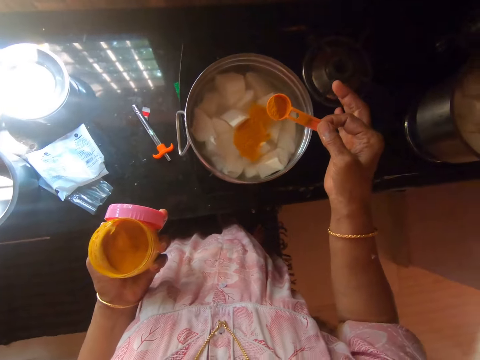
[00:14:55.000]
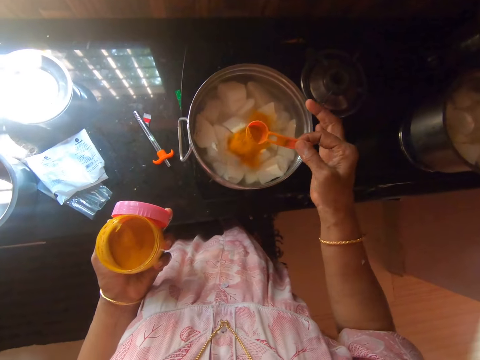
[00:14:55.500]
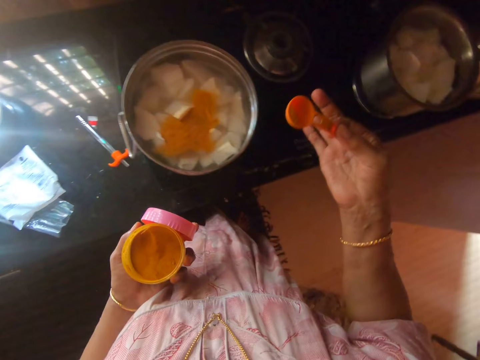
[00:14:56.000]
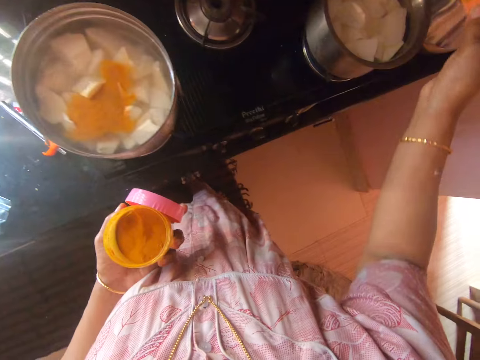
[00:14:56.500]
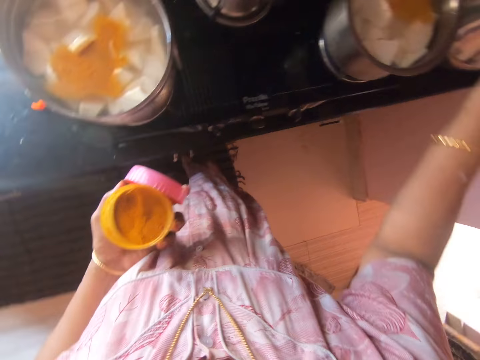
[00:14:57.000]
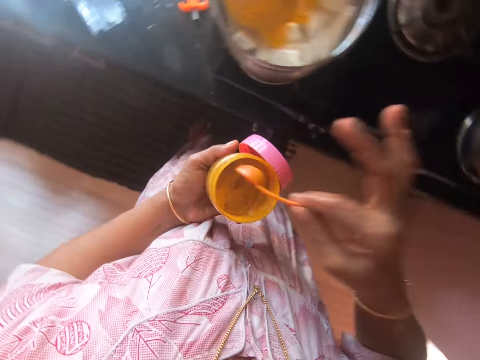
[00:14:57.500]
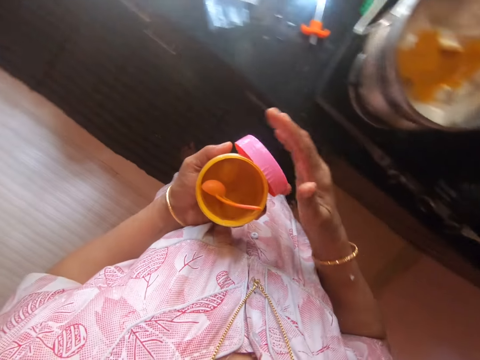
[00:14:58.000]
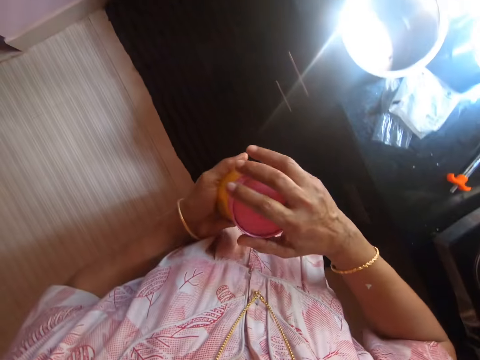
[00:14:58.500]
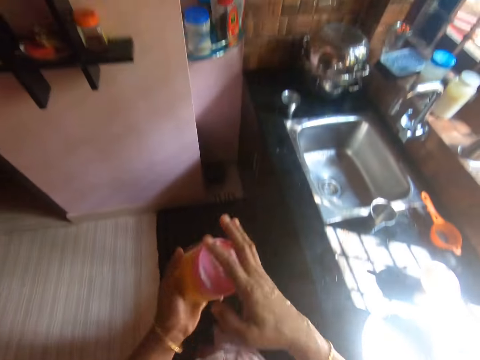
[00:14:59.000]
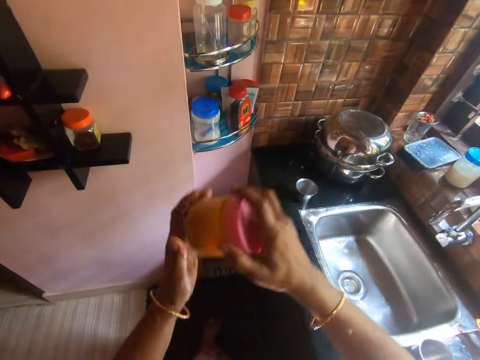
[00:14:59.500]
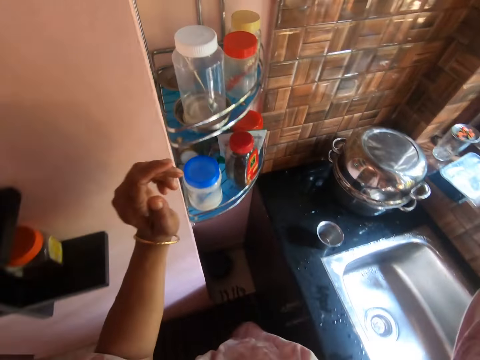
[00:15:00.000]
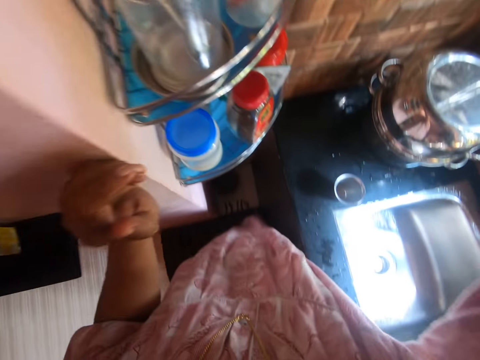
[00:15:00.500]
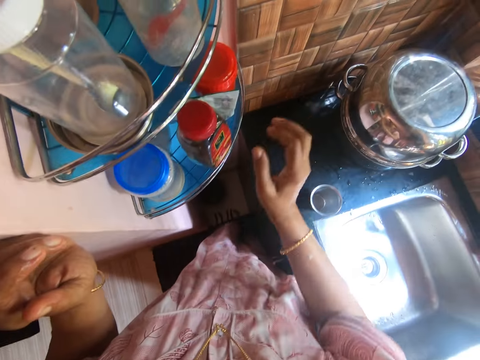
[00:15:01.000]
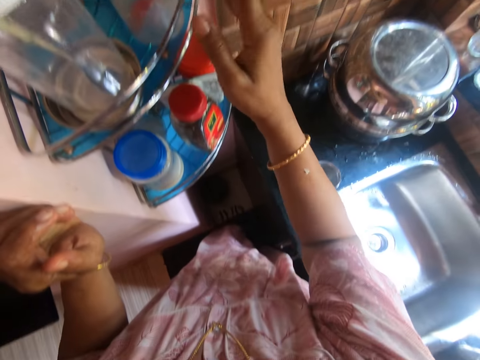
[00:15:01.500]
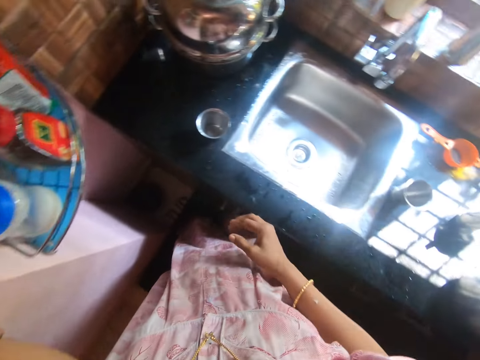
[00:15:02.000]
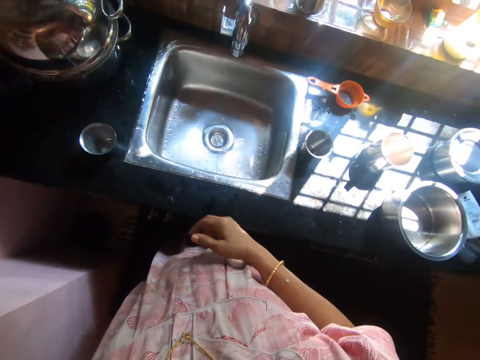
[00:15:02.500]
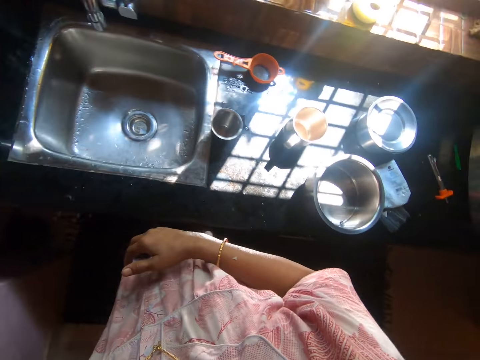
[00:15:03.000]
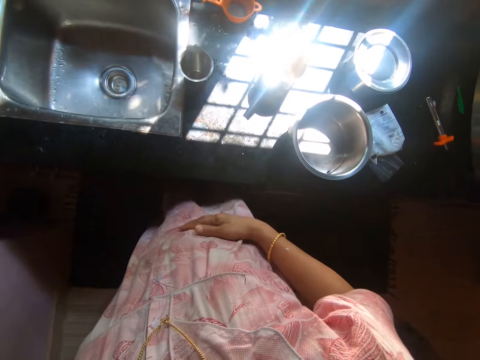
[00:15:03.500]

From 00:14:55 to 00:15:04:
The camera wearer adds spice in the pot. They put the spoon in a container. They close the lid. They put the container on the shelf.

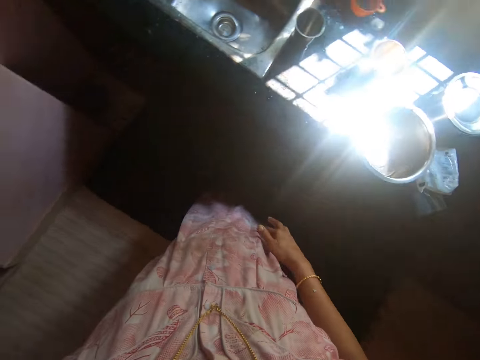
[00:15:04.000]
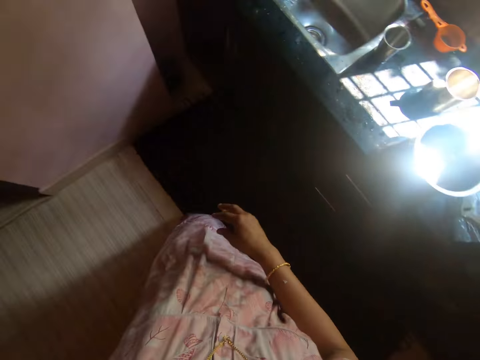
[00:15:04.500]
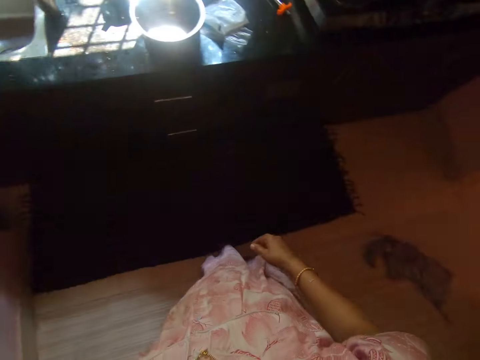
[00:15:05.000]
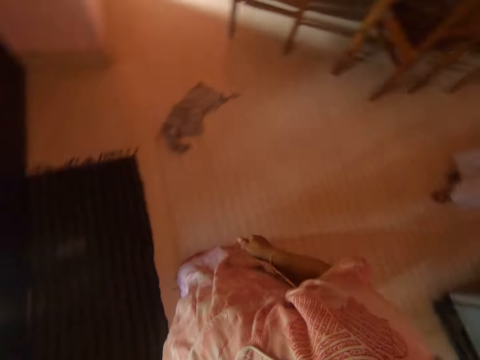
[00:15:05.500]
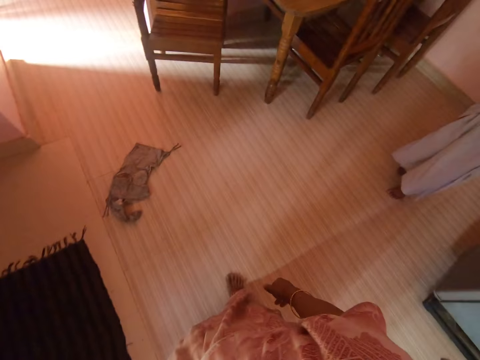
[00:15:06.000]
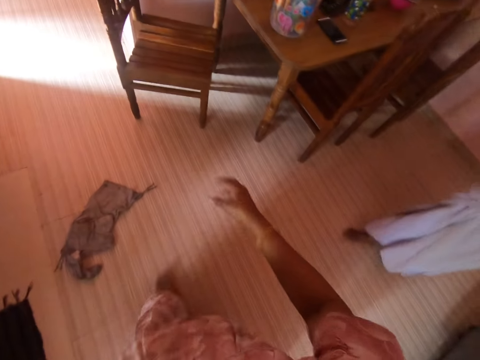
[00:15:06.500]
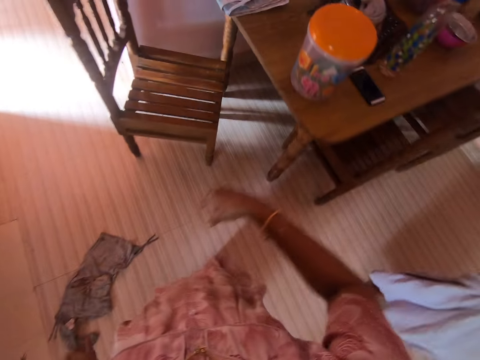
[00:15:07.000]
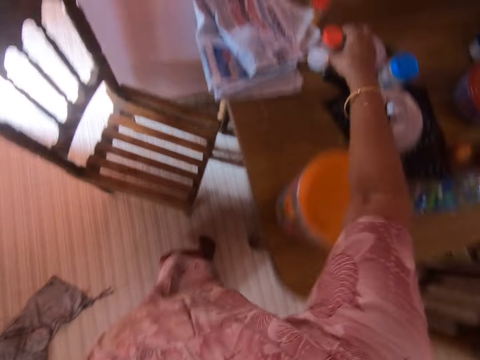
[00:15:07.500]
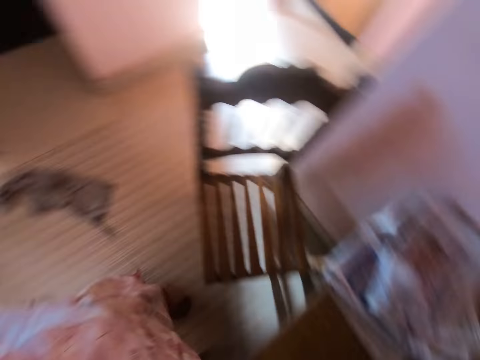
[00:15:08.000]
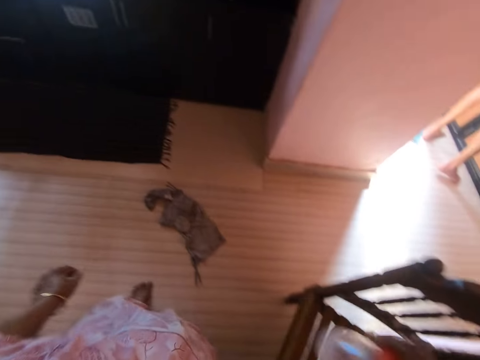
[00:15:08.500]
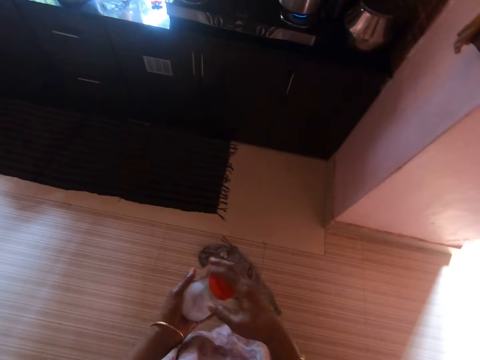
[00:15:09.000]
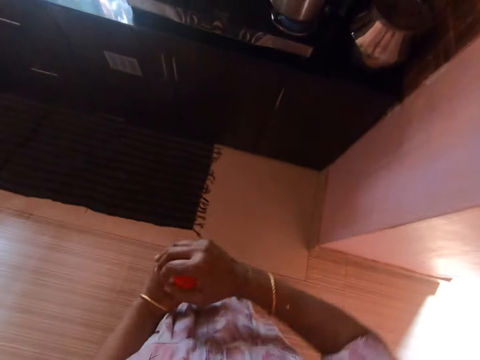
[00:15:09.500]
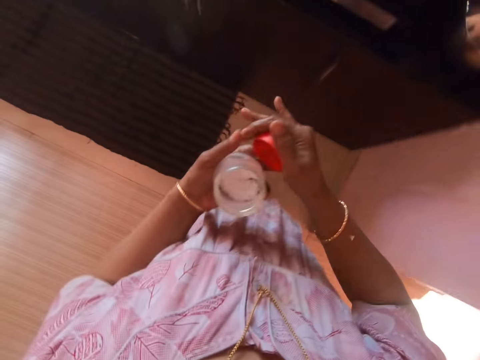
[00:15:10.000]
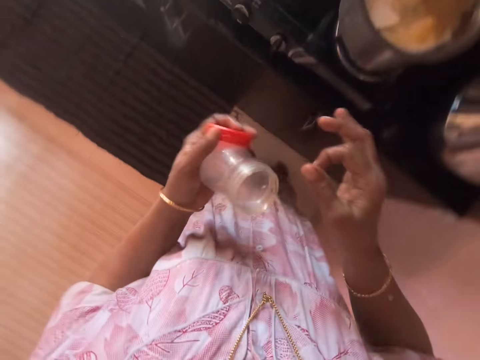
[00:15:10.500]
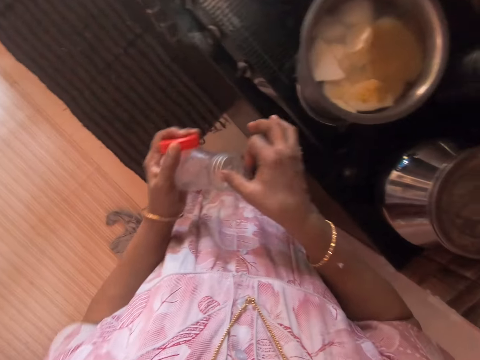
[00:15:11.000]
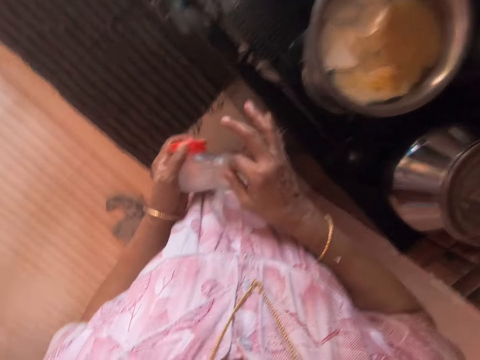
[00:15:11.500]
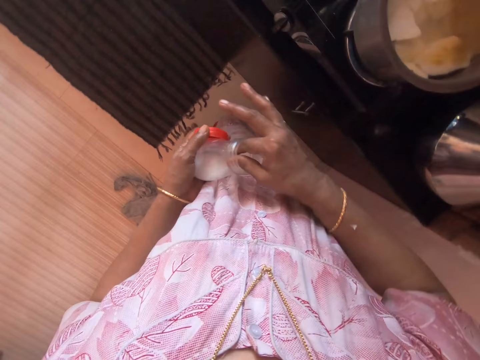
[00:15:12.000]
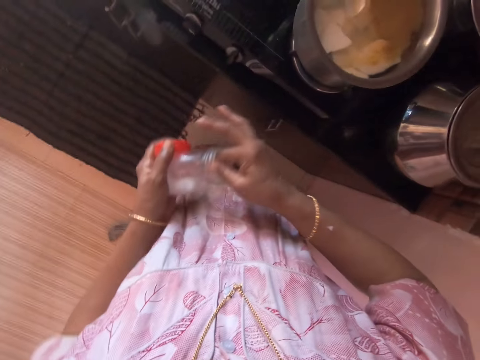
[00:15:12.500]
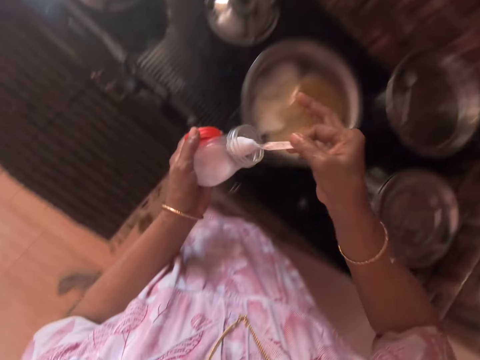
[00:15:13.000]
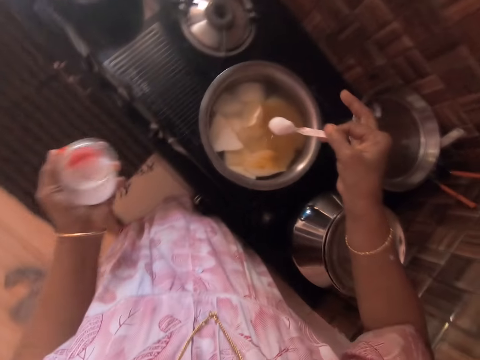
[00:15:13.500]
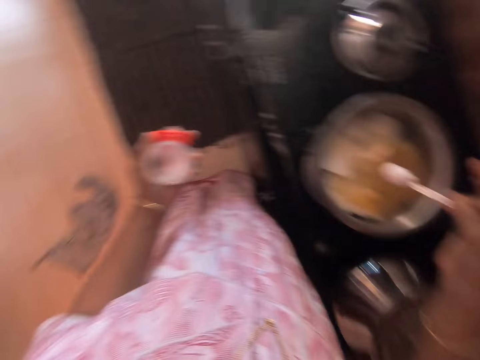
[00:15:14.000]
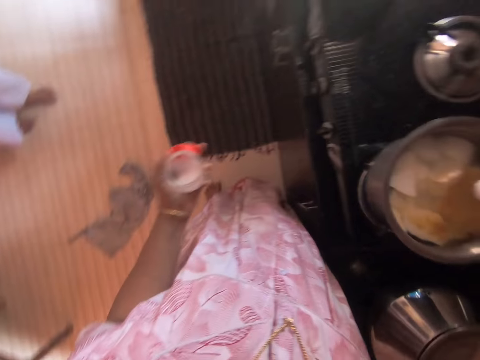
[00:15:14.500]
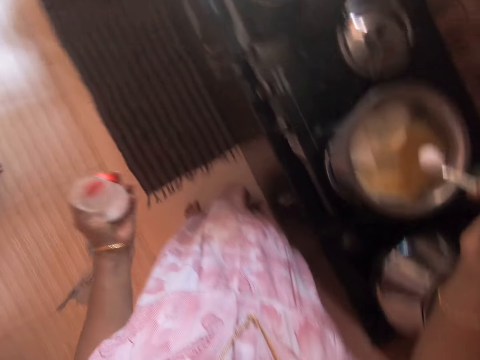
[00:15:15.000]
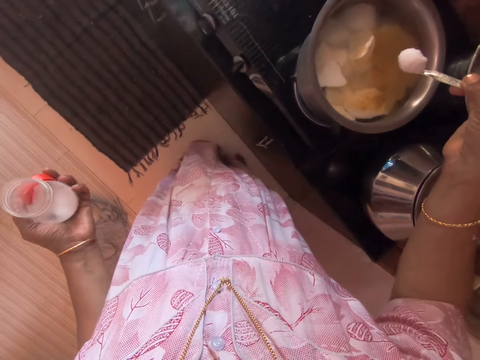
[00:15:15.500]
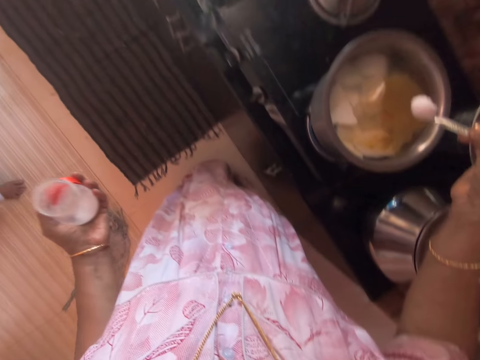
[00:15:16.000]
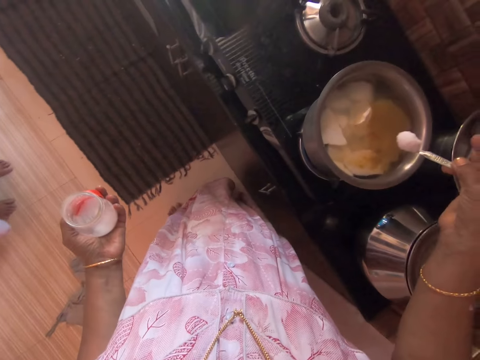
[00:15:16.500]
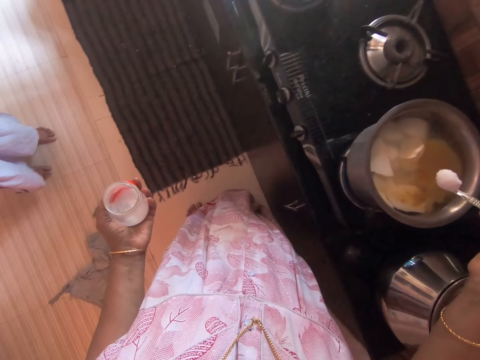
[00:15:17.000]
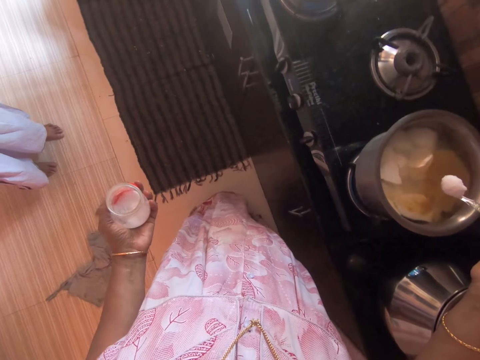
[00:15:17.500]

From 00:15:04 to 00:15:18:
The camera wearer moves. They pick up salt. They move. They open the lid. They scoop salt with a spoon. They interact with a lady.

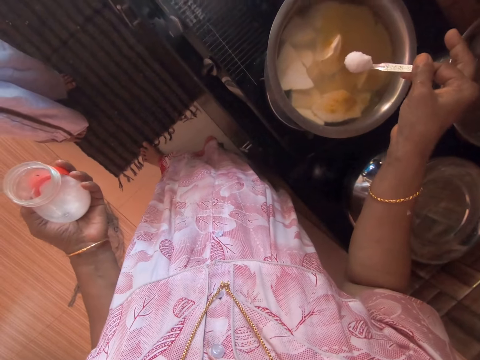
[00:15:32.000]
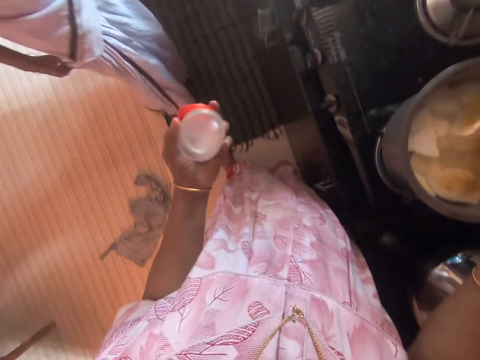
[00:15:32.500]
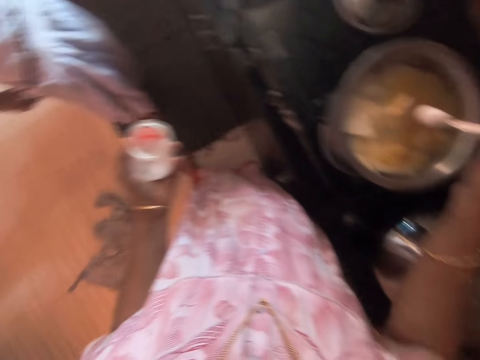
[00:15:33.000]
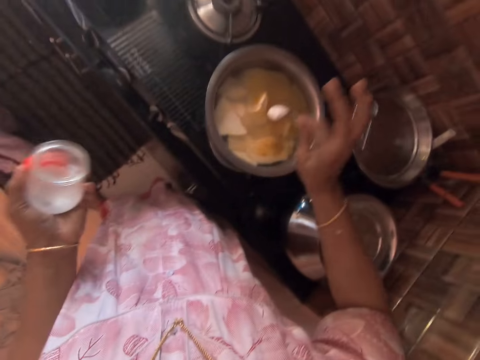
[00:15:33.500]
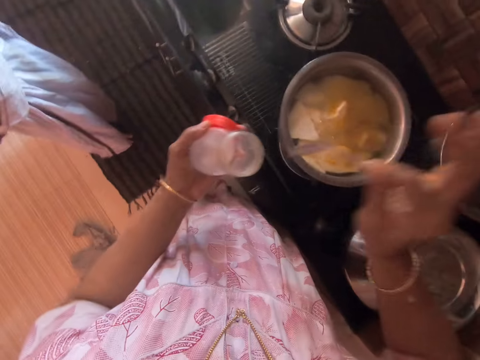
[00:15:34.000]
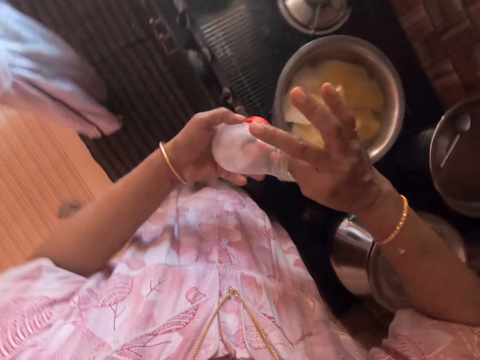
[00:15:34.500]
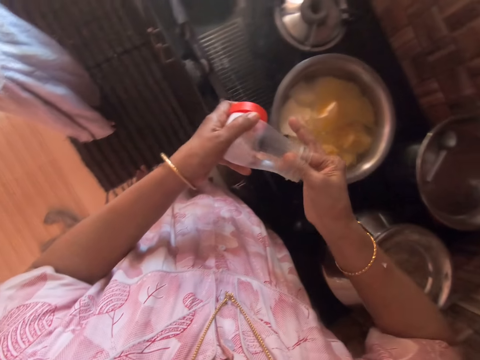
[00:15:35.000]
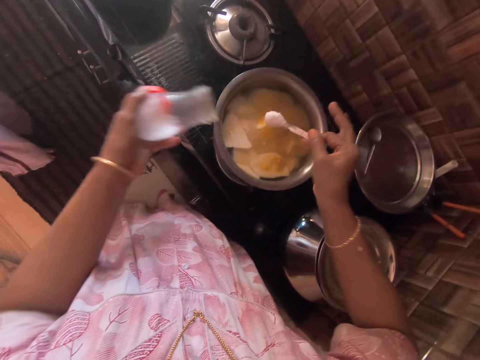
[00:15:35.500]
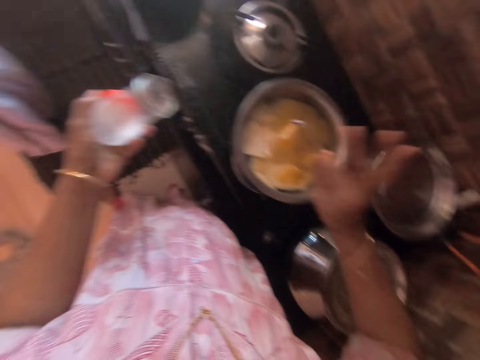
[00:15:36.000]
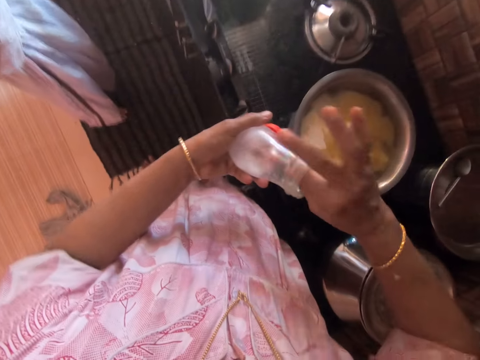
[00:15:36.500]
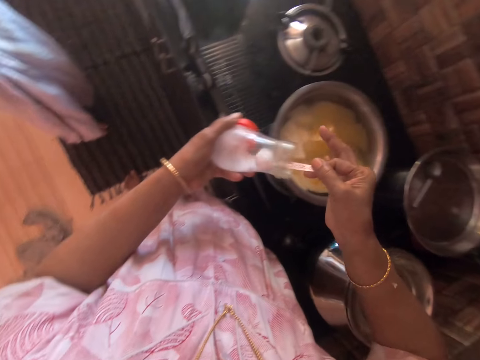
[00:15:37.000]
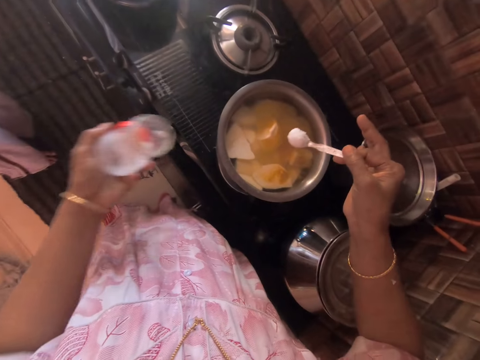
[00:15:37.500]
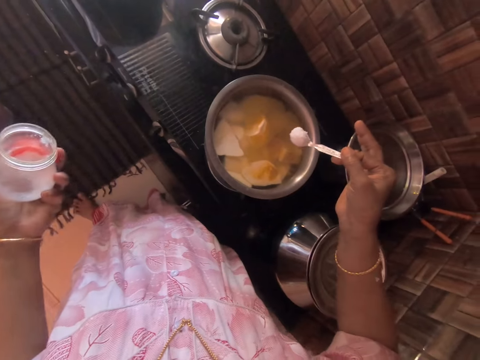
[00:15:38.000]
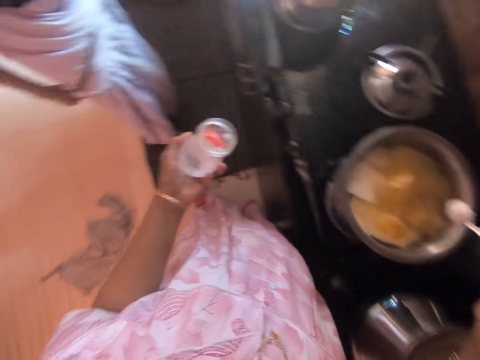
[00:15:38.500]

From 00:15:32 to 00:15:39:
The camera wearer adds salt in the yams, scoops salt with a spoon, adds salt in the yams, and scoops salt with a spoon.
